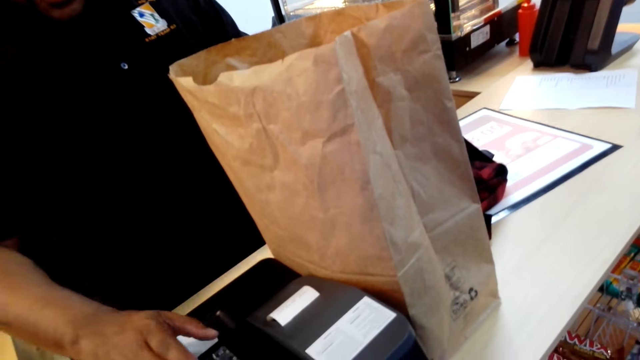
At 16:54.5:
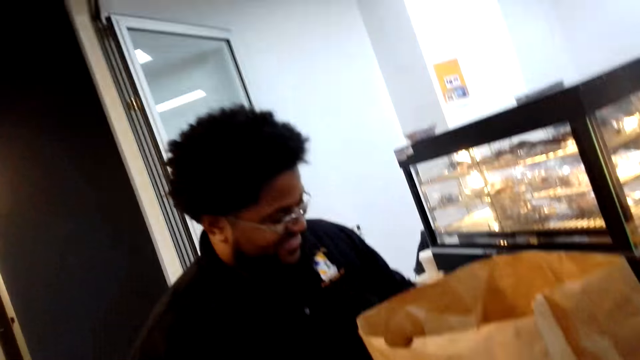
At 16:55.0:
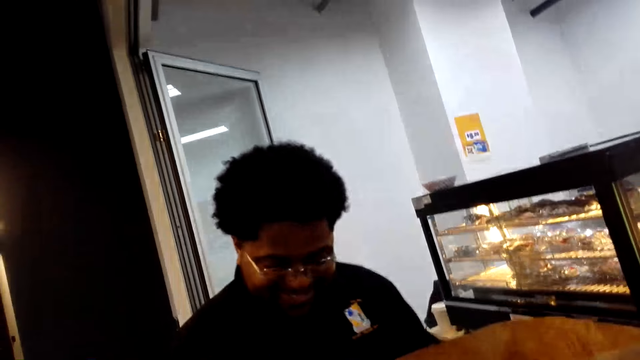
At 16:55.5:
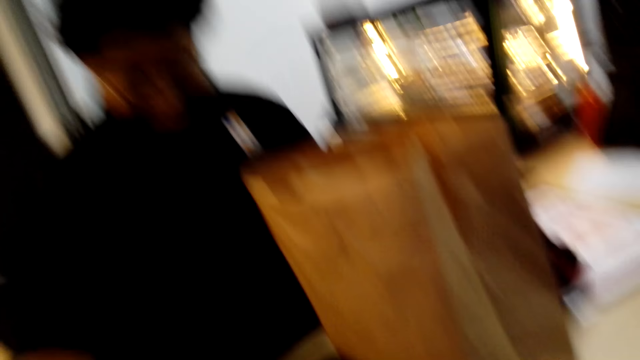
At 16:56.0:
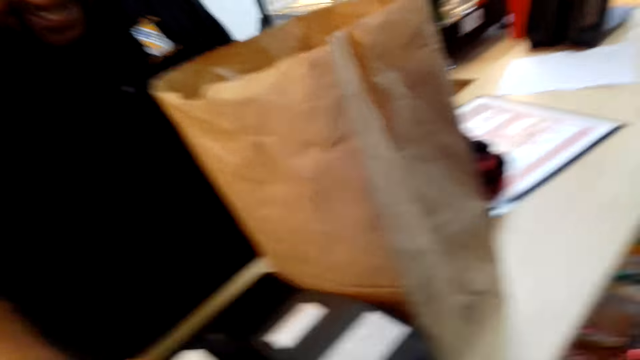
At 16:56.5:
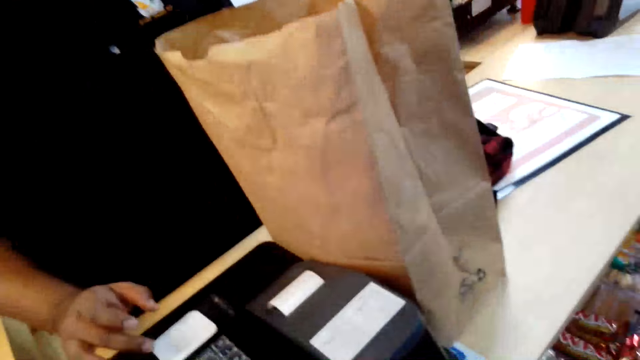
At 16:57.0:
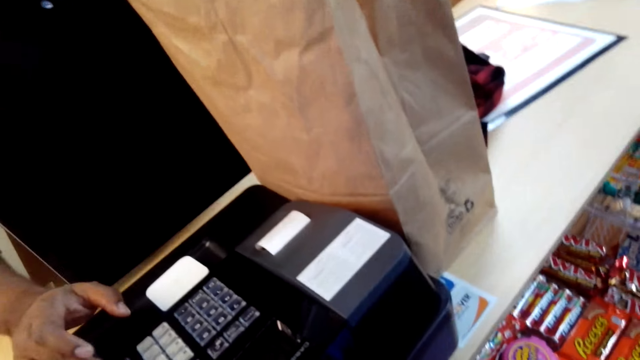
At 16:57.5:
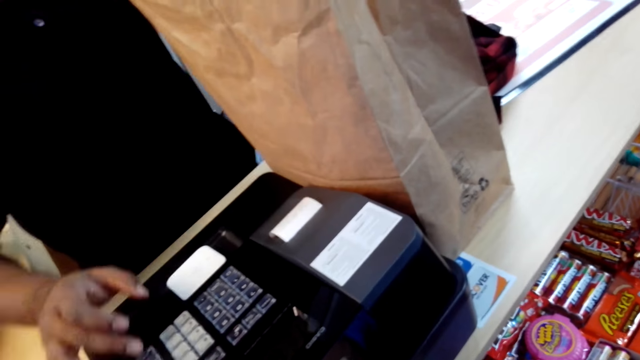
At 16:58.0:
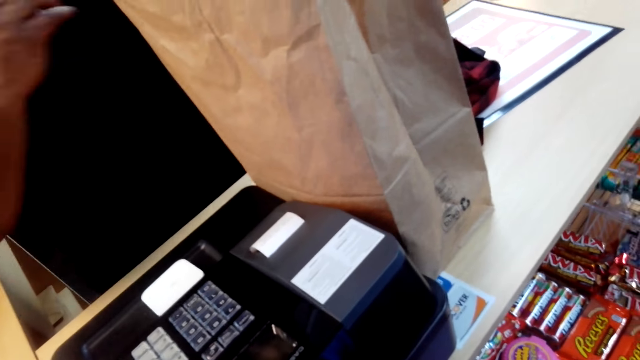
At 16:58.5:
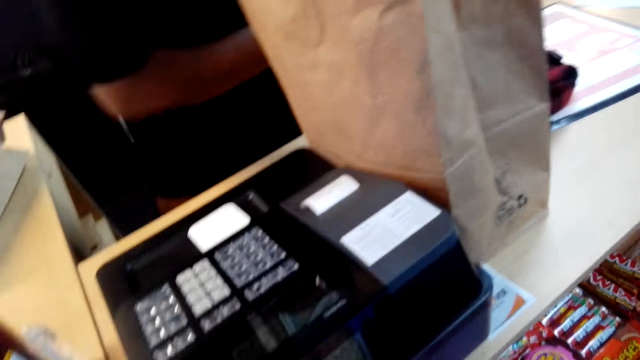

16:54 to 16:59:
A man operates a billing machine.

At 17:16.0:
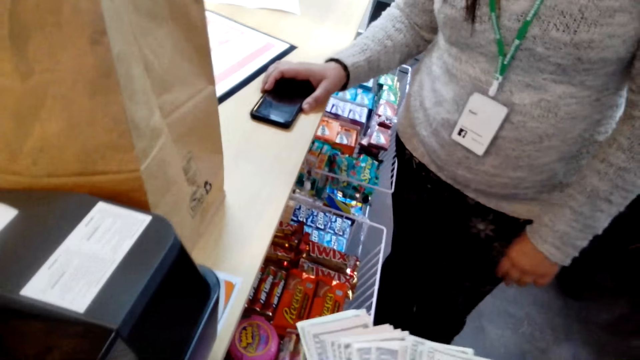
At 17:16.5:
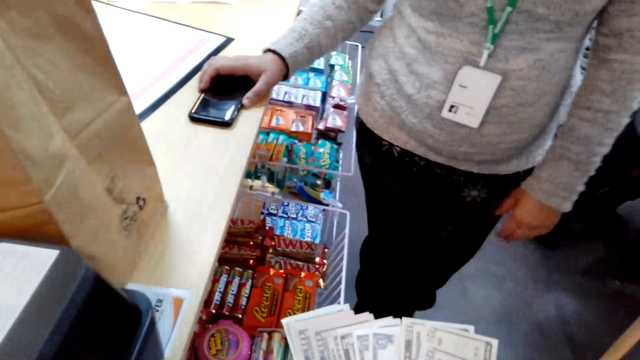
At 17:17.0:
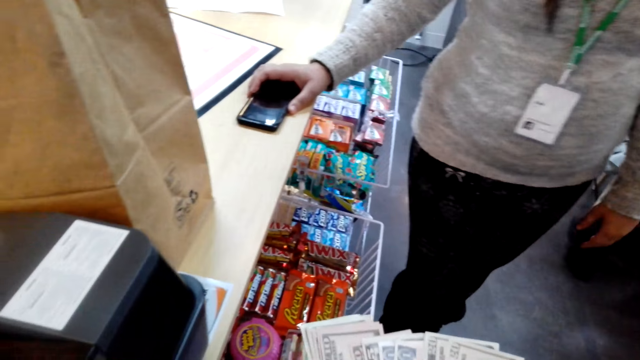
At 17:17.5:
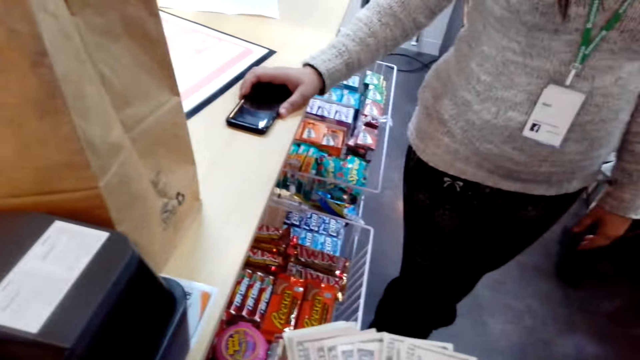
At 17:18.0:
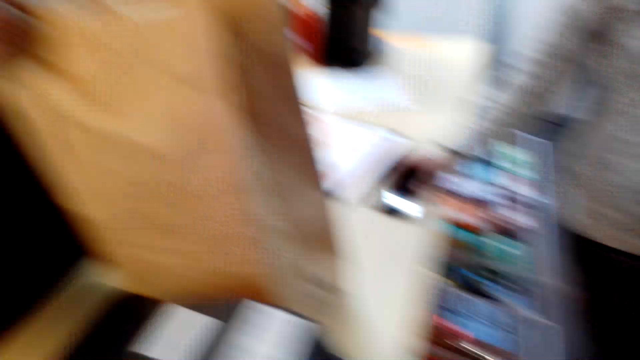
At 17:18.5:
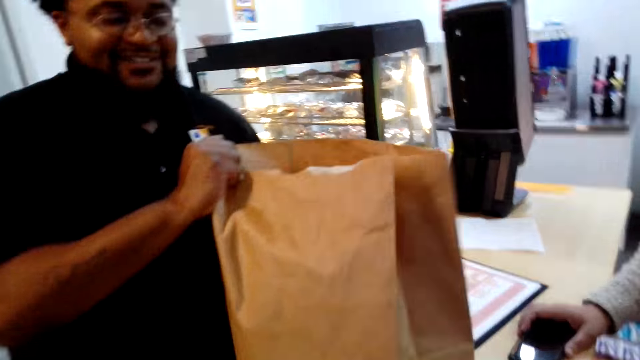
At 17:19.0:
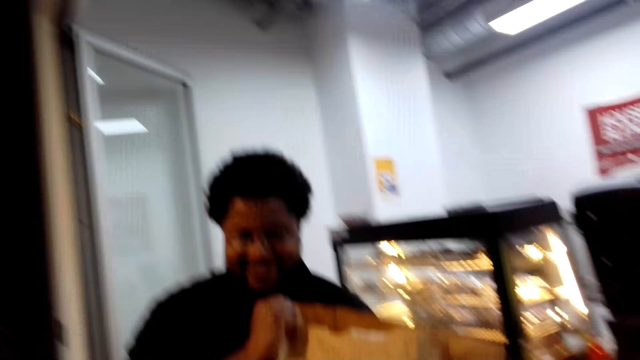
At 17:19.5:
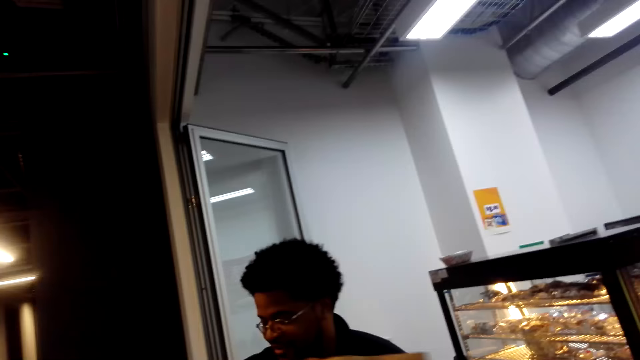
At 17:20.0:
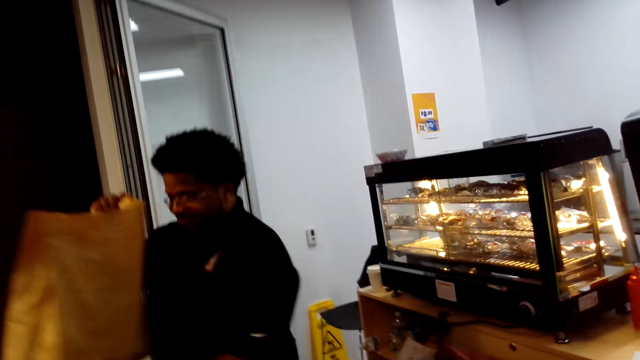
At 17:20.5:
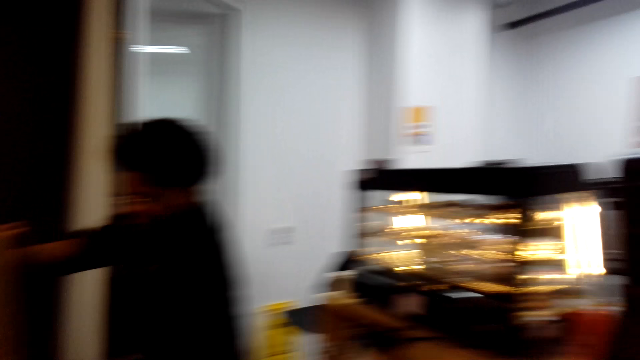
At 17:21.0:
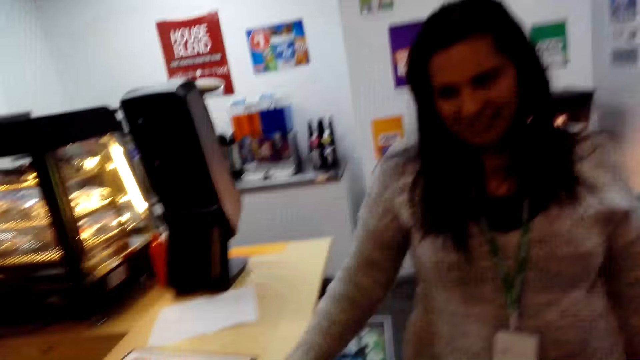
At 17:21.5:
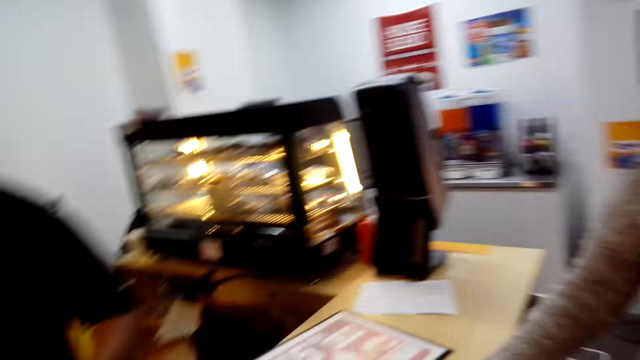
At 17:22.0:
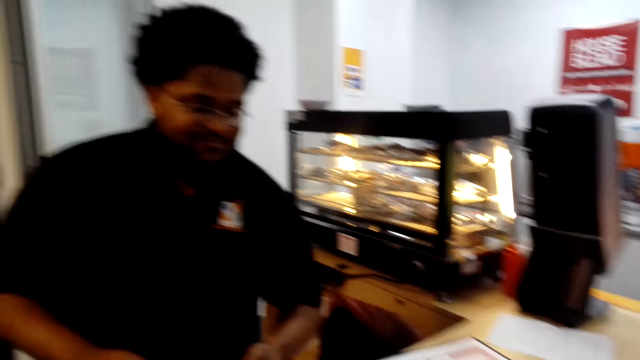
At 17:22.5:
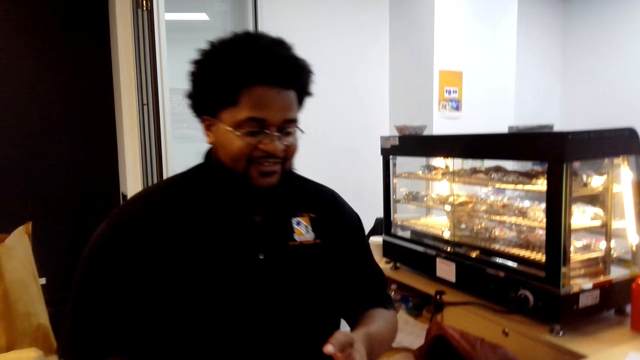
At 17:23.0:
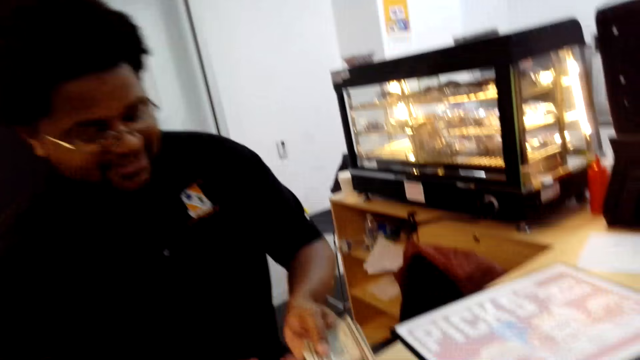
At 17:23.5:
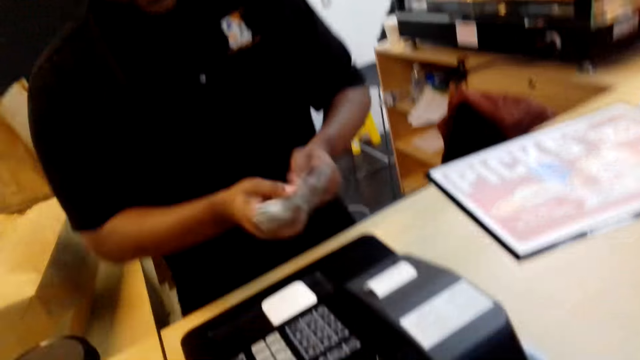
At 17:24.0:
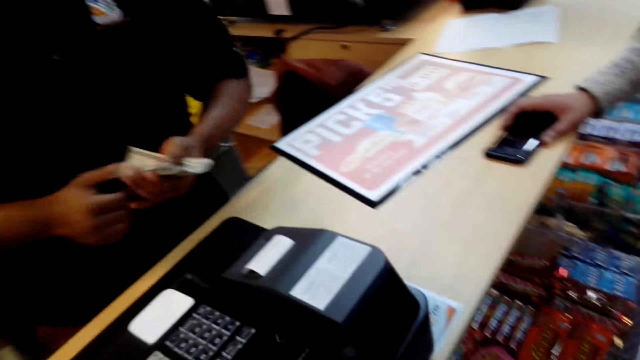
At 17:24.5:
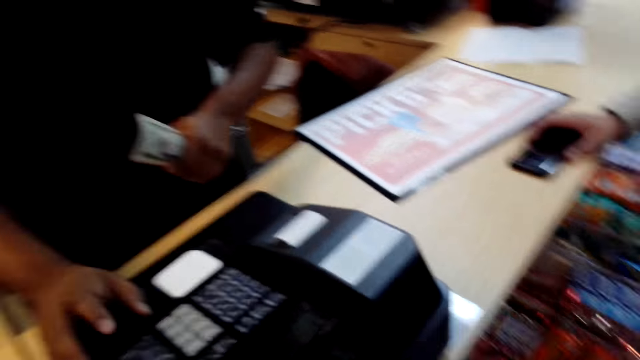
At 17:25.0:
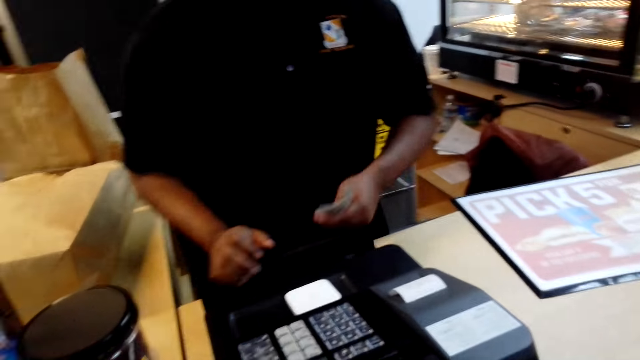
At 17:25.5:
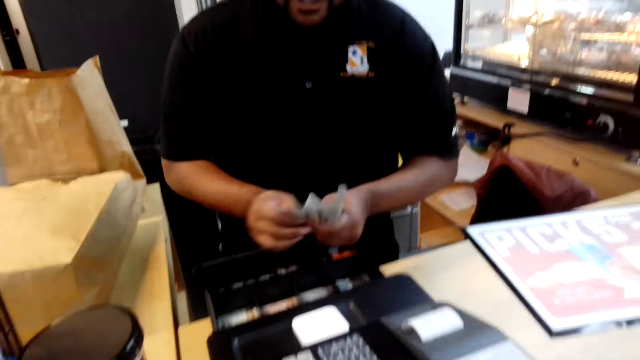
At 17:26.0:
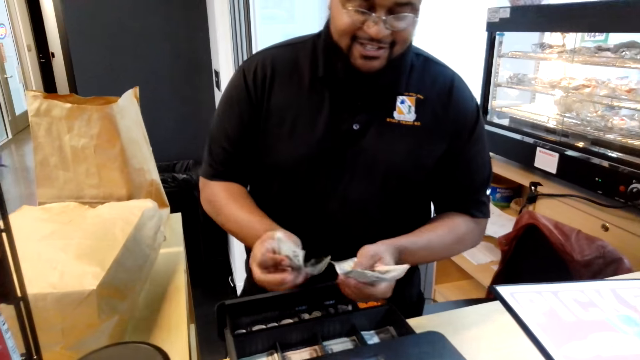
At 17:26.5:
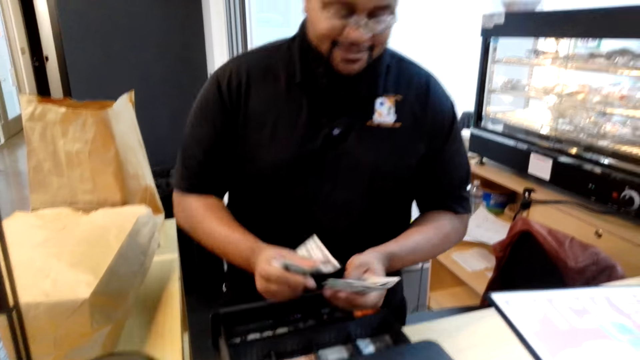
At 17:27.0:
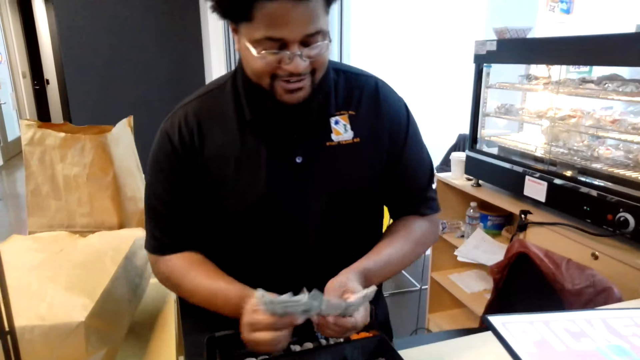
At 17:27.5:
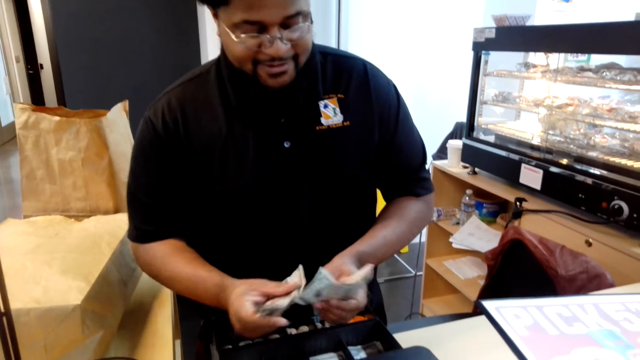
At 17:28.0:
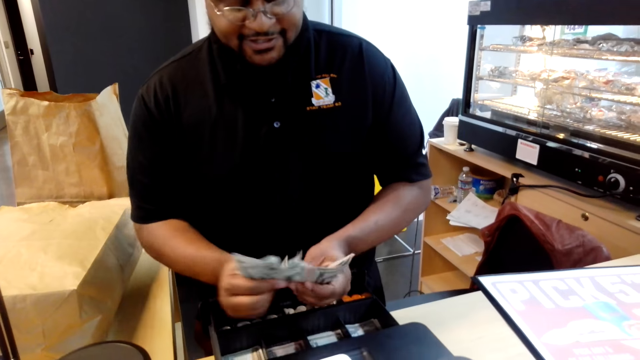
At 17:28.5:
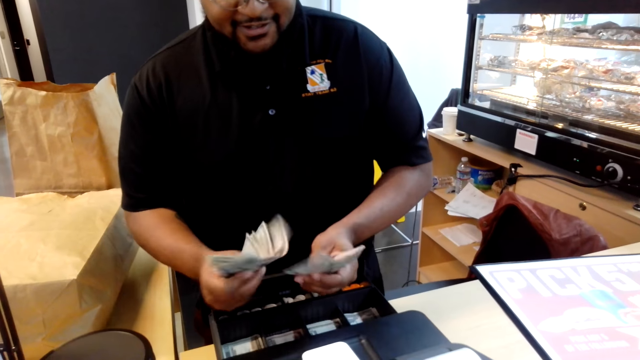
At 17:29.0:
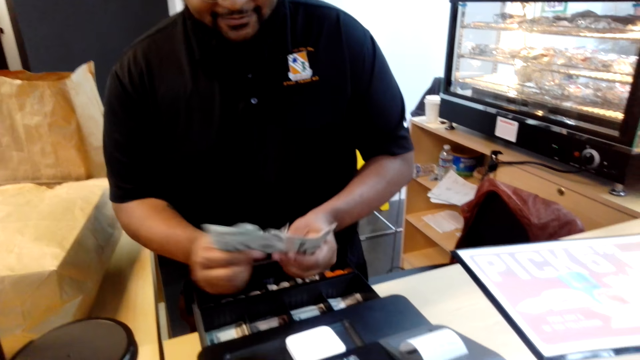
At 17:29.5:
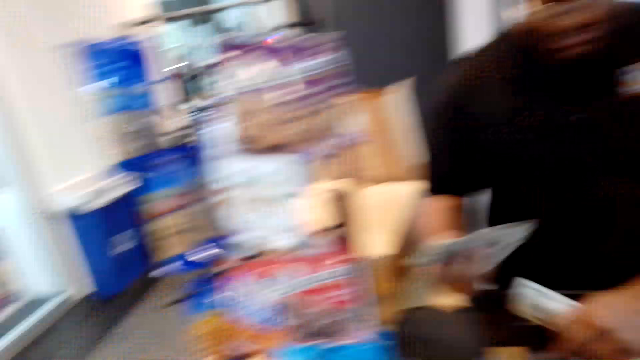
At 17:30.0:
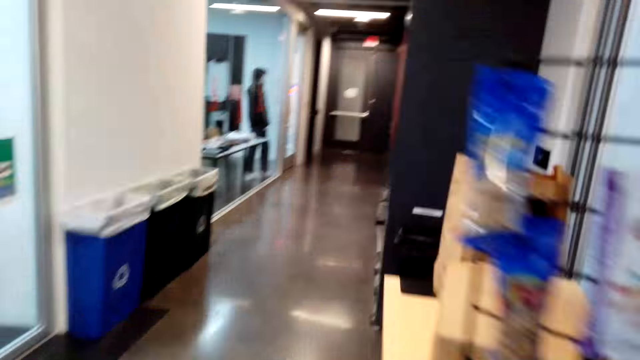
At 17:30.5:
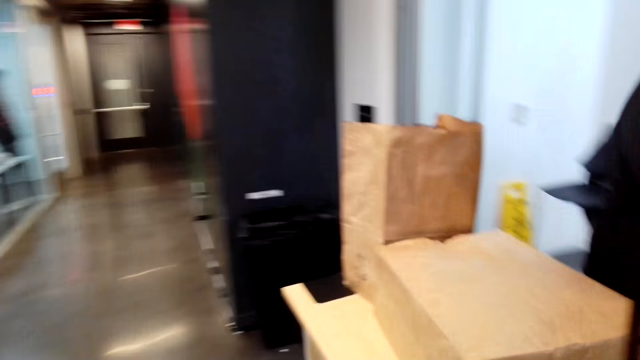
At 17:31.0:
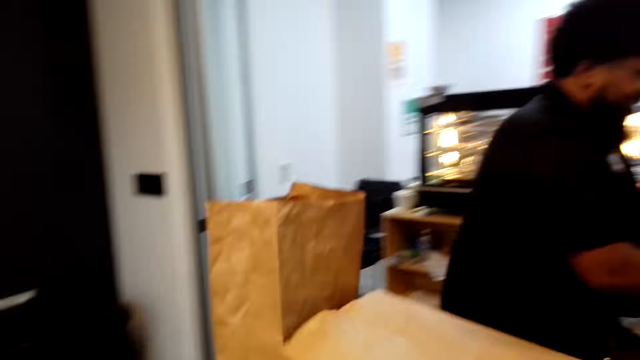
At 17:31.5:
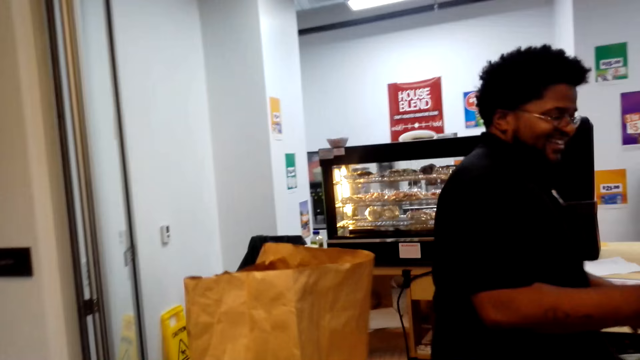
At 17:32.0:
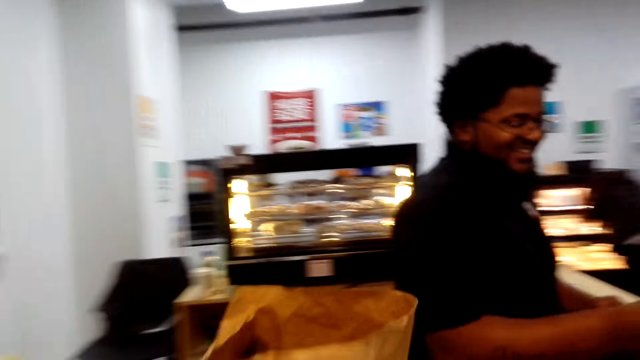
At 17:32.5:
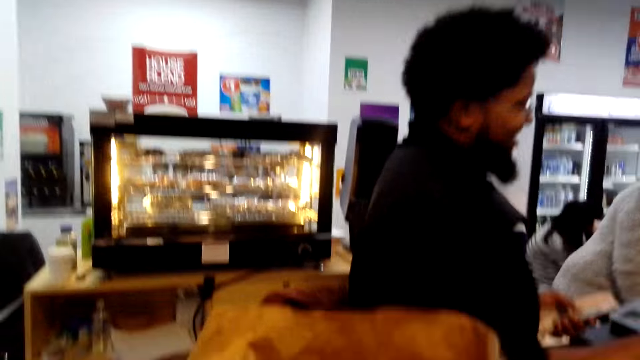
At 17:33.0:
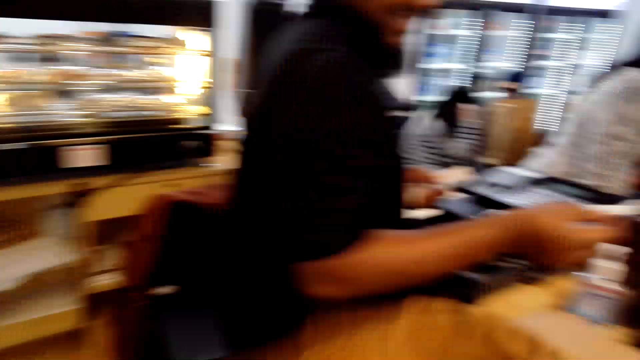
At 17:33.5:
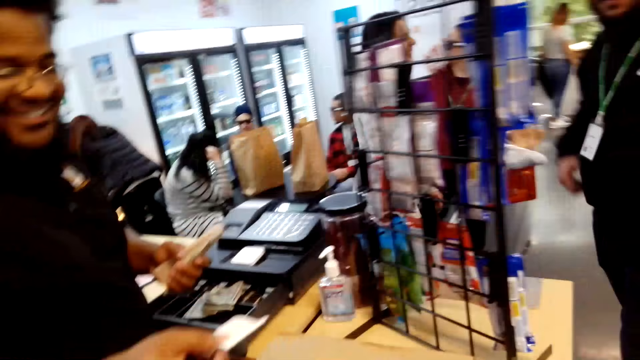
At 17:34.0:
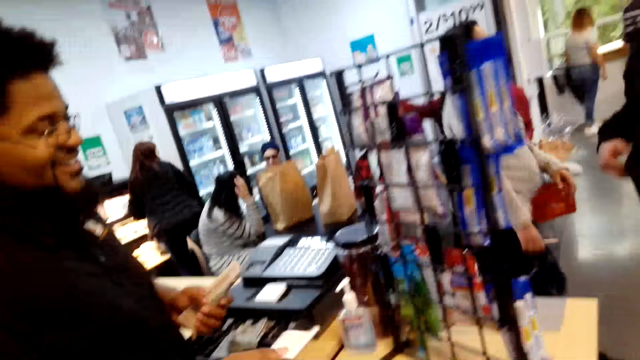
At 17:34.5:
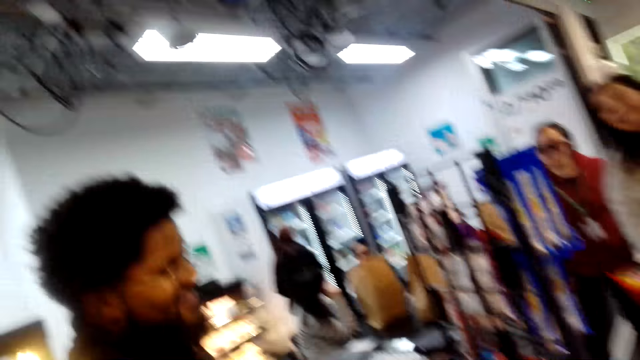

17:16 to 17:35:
The camera wearer sorts money. They look at the counter and converse with a man. The man picks up a shopping bag and puts down the shopping bag. The camera wearer gives the money to the man. The man operates a billing machine, converses with the camera wearer, and counts money. The camera wearer turns right, walks forward, turns right, and picks up the shopping bag. They turn right and pick up another shopping bag.
